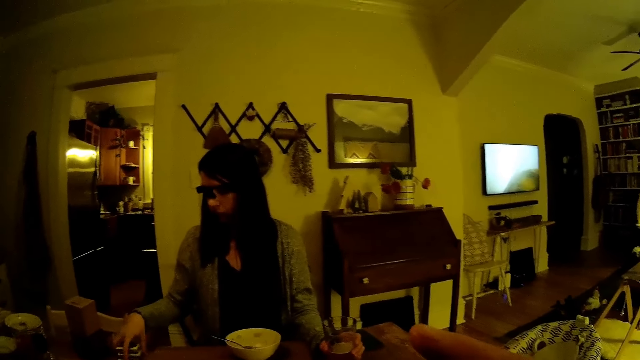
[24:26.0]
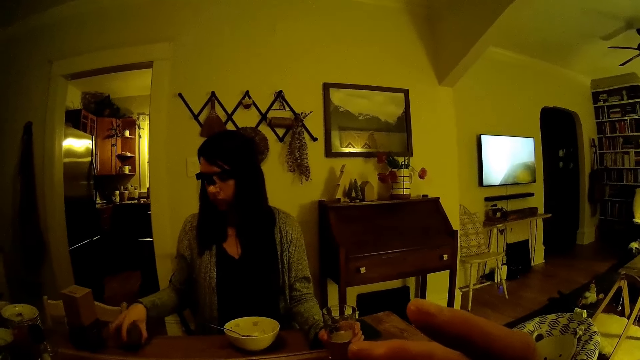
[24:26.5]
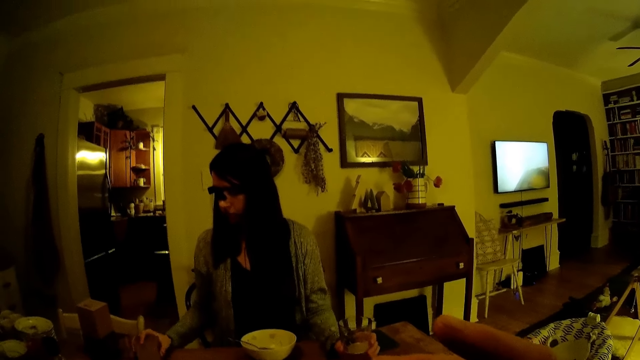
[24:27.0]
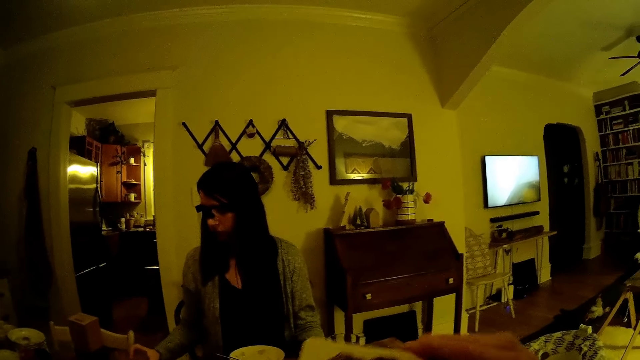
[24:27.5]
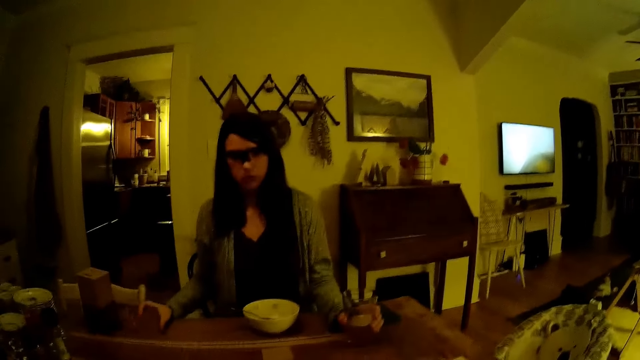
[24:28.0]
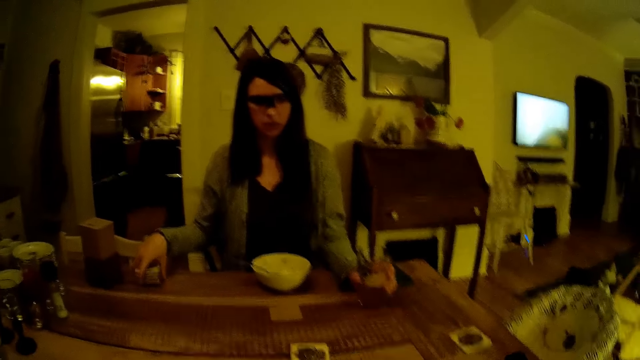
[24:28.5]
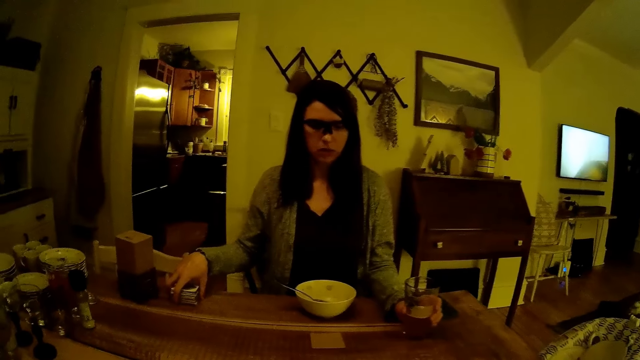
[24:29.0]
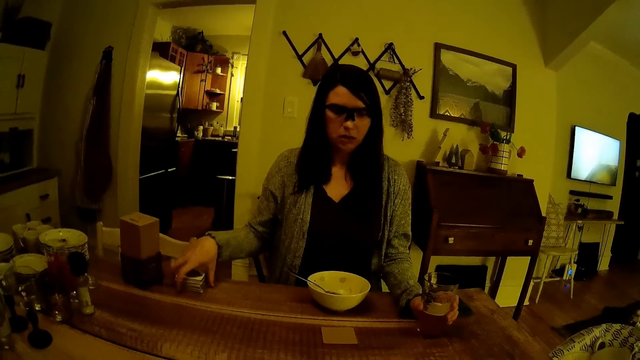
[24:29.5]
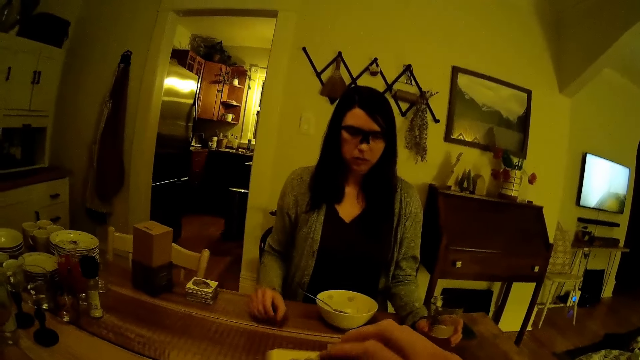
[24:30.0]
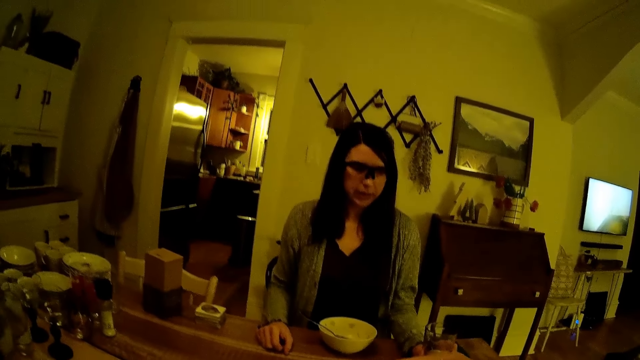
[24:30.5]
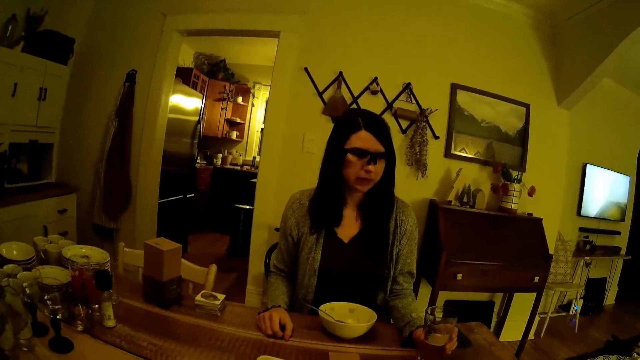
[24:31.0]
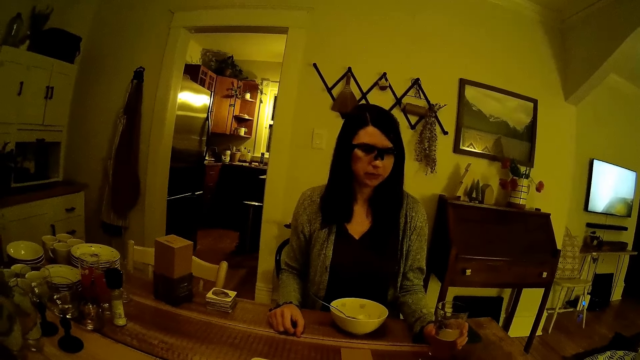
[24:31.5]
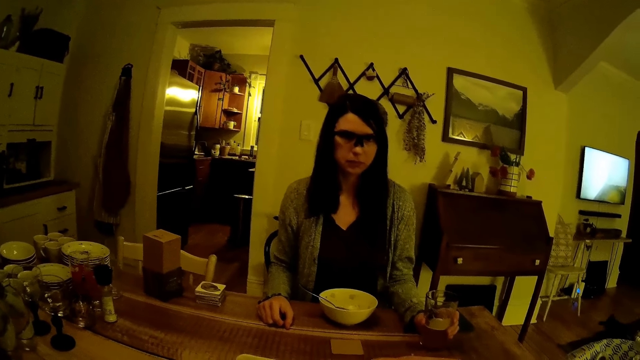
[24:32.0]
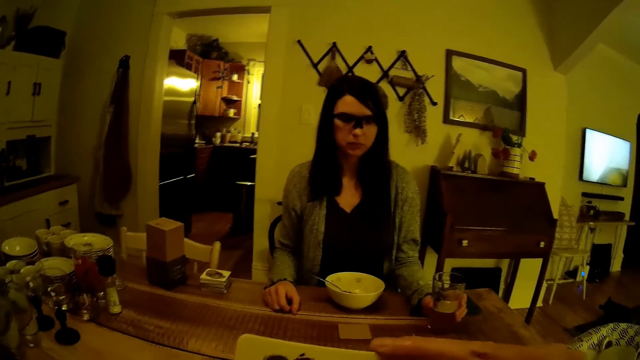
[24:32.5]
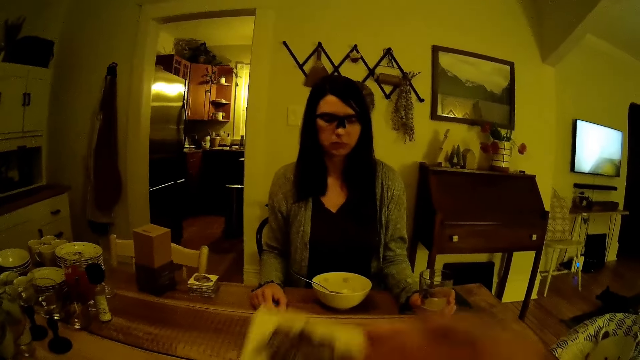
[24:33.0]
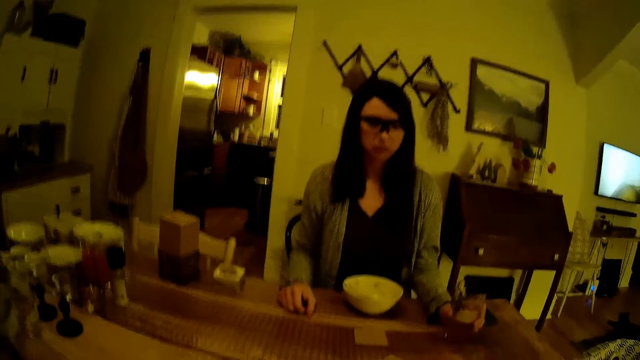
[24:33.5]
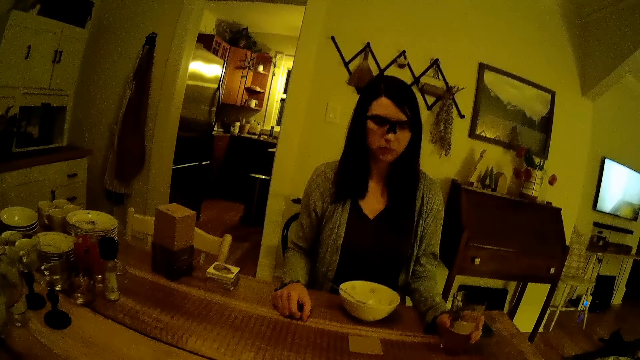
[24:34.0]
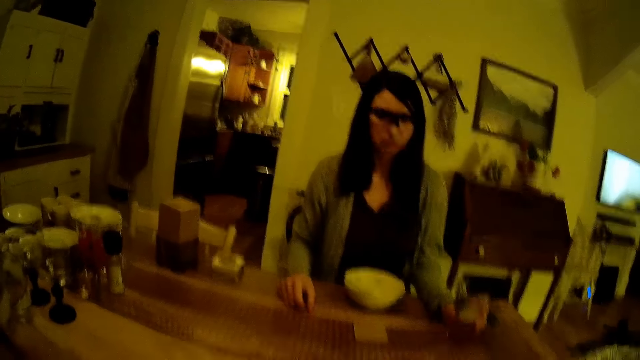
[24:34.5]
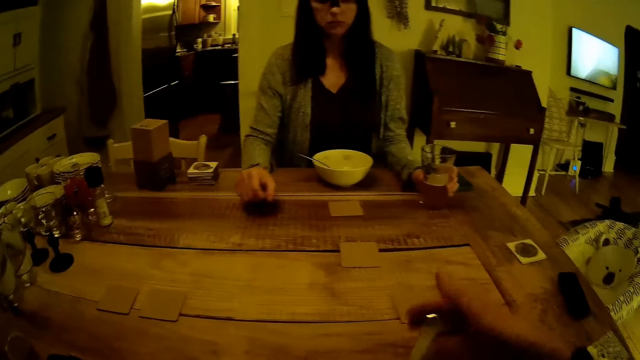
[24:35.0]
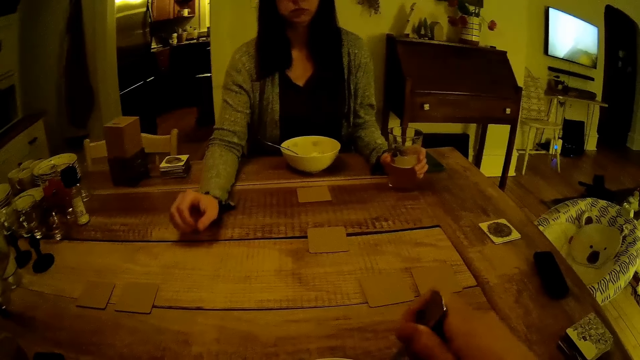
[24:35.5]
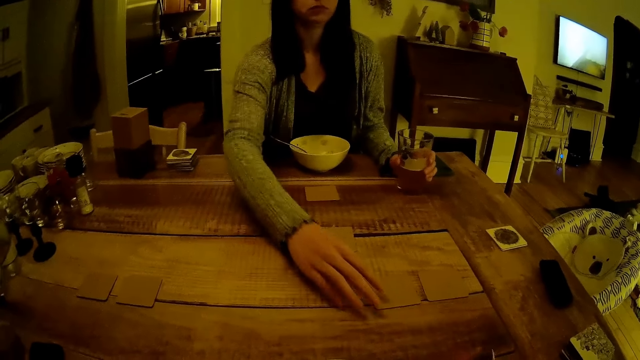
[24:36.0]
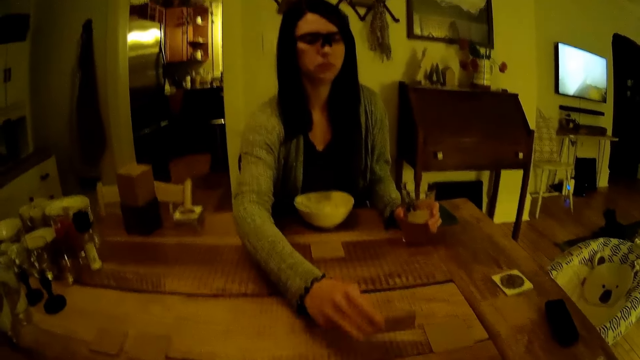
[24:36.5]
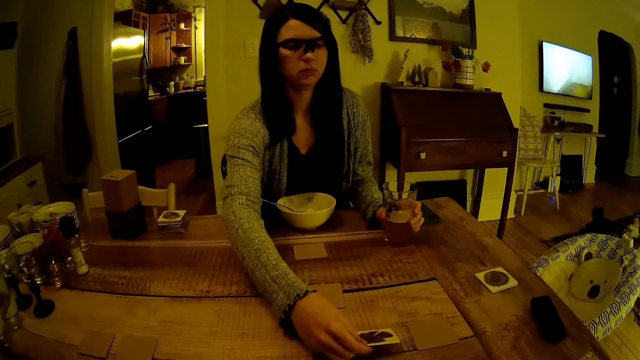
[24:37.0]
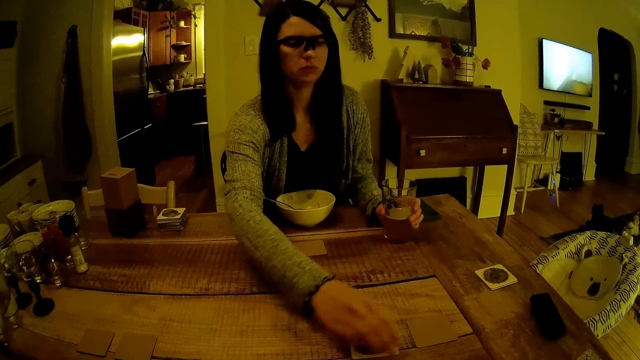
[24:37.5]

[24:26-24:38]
The camera wearer arranges the stack of game cards on the table with his right hand. He drops the game card on the table with his right hand. He holds the spoon. The woman turns over the game card on the table with her right hand.

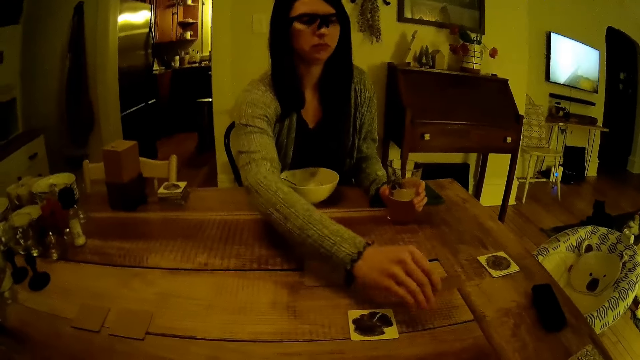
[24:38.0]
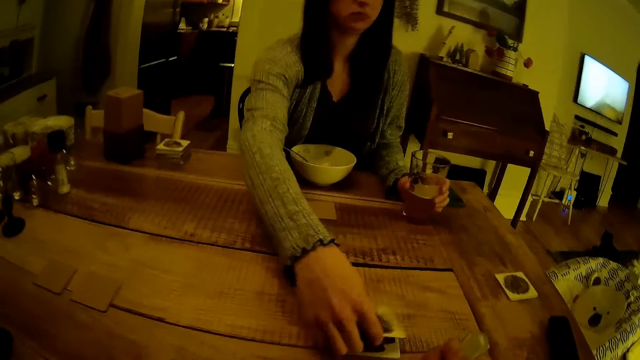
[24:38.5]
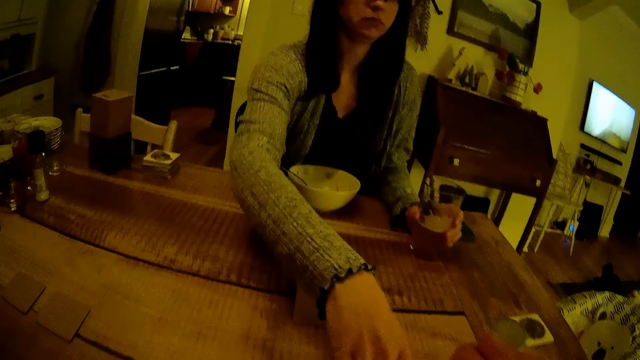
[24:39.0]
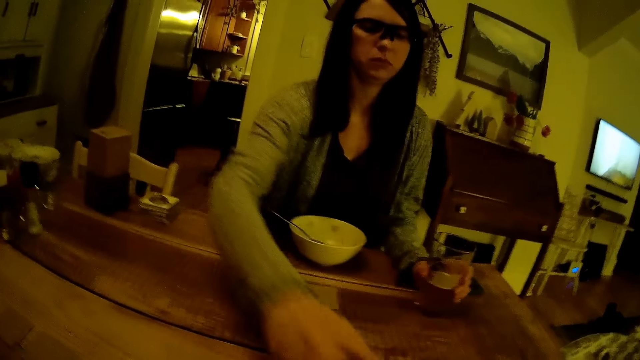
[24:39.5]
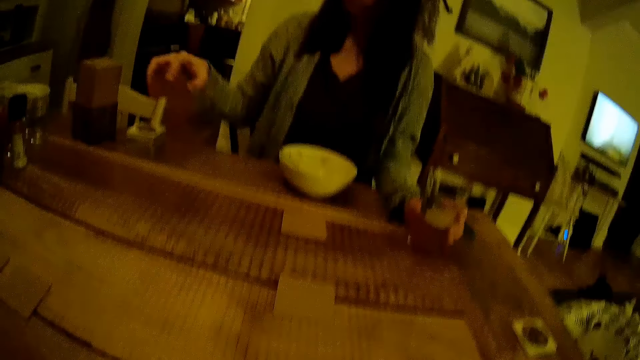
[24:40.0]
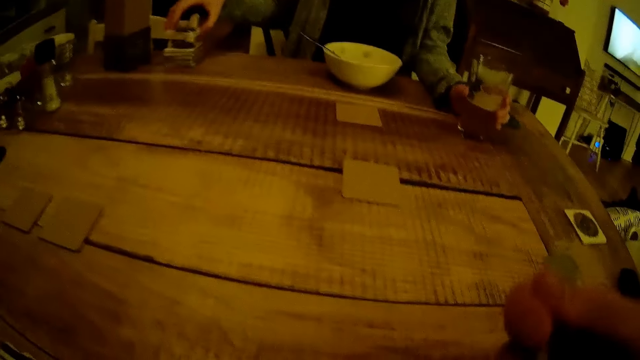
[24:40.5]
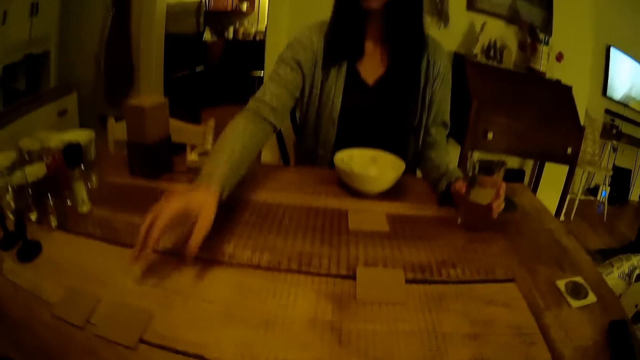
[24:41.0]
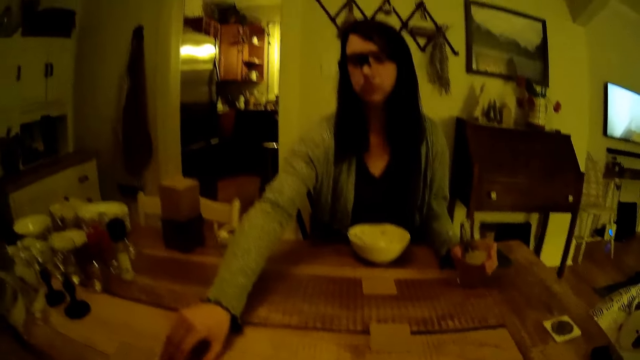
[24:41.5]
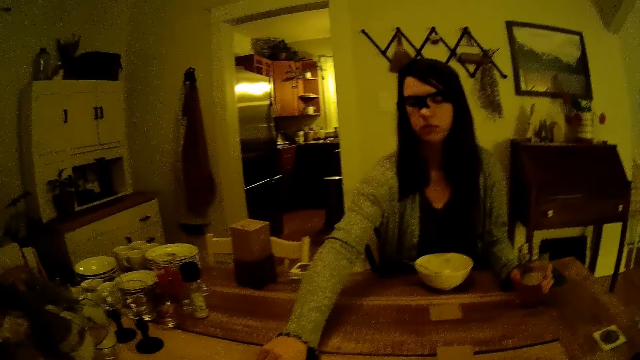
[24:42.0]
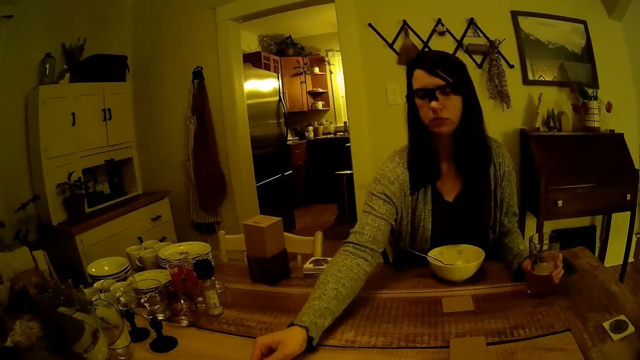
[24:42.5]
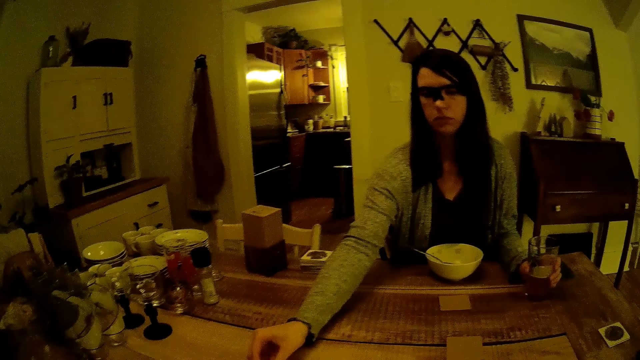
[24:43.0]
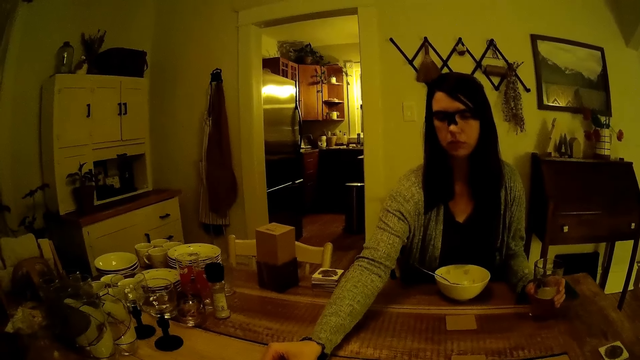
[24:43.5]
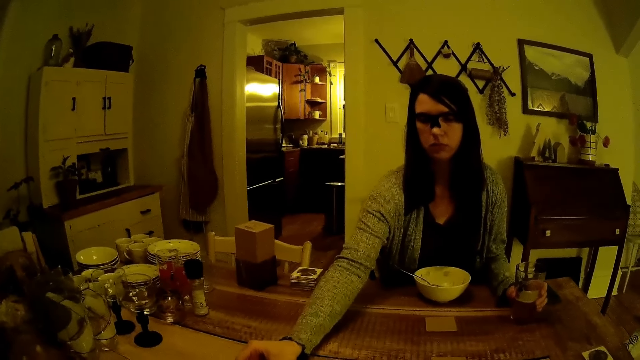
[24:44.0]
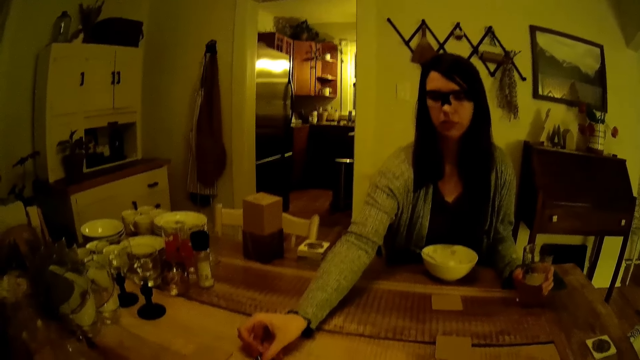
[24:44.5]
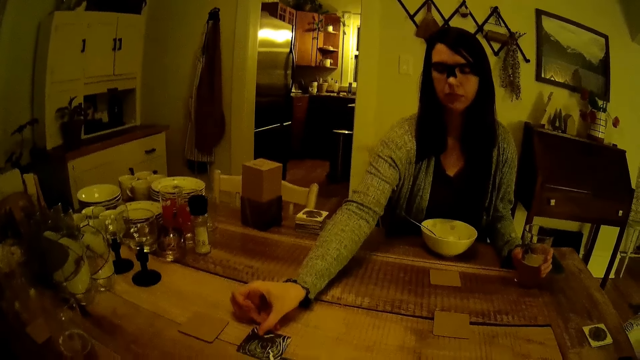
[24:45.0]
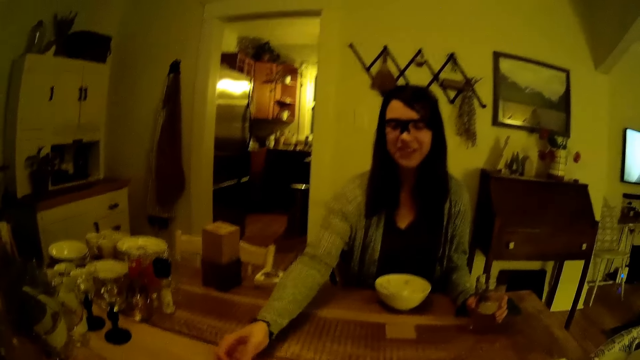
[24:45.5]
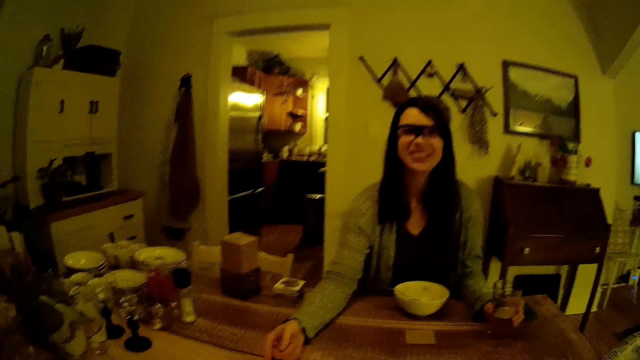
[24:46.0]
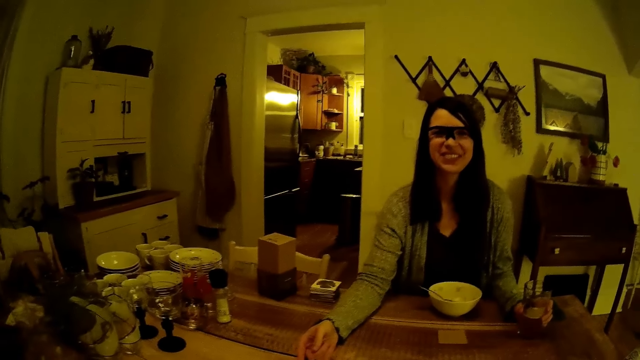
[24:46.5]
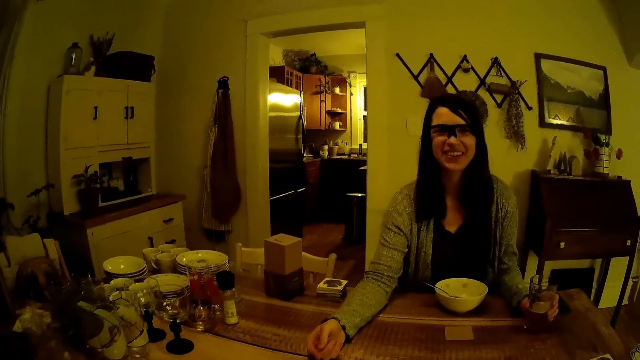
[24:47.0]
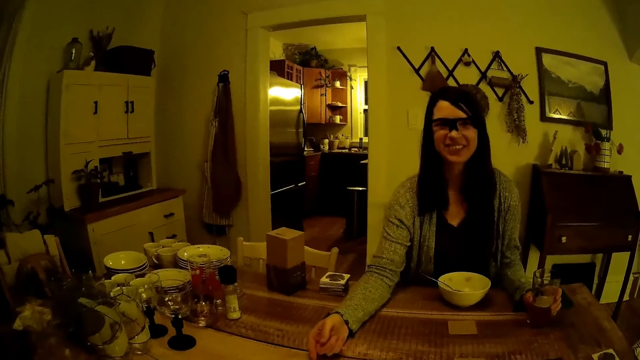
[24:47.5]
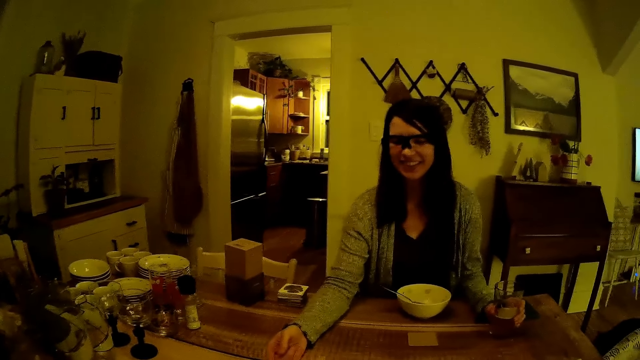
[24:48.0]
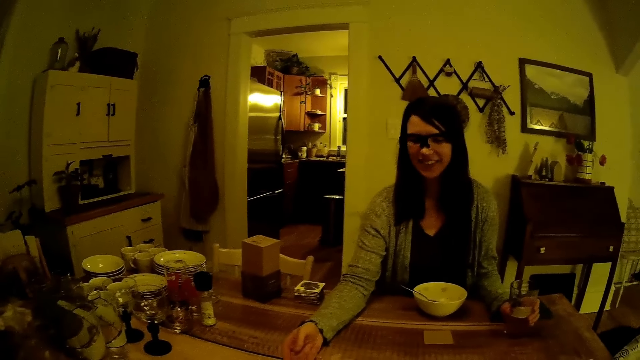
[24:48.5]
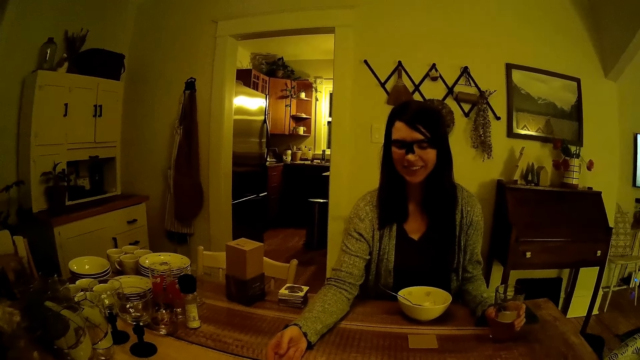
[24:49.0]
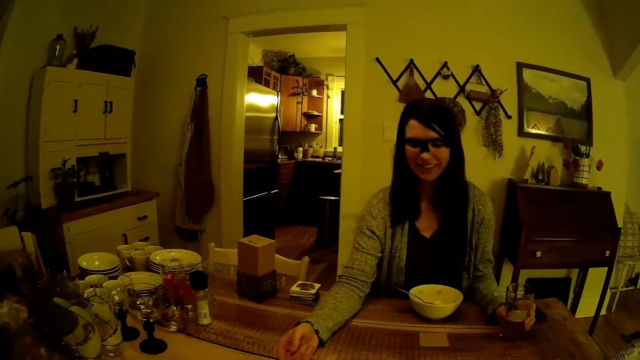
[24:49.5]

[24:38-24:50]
The woman turns over the game card on the table with her right hand. She places two game cards on a stack of game cards. She drops the cards. She turns over the game card on the table with her right hand.
